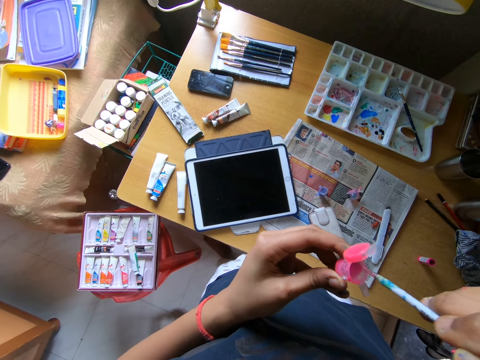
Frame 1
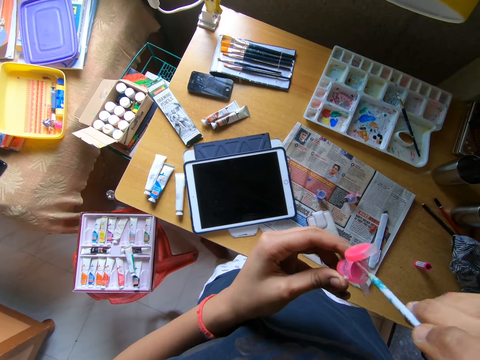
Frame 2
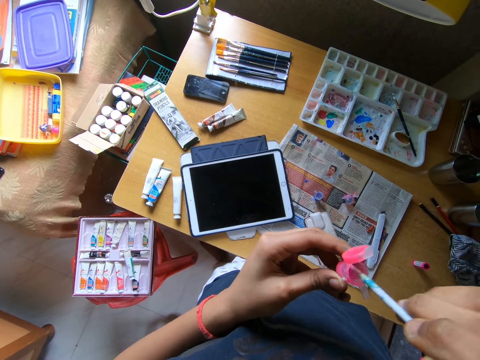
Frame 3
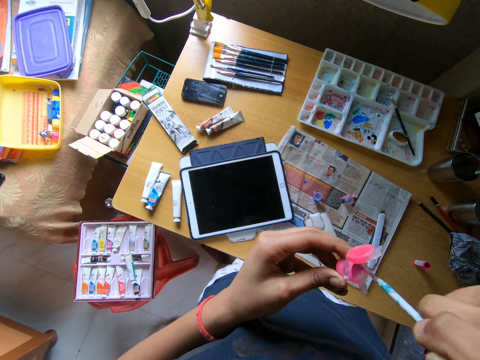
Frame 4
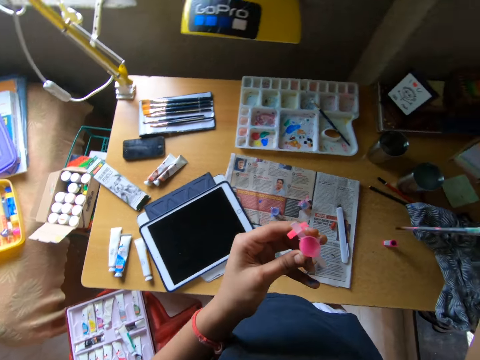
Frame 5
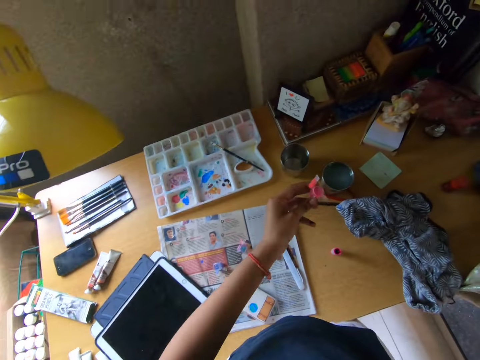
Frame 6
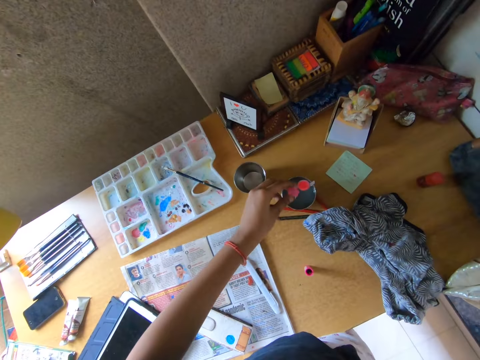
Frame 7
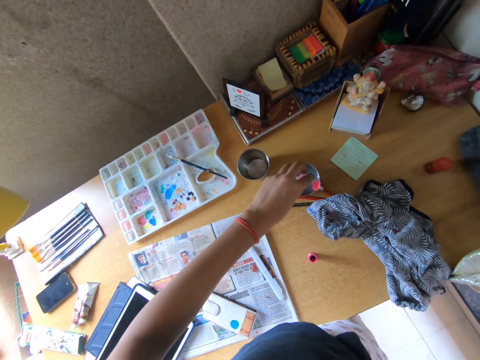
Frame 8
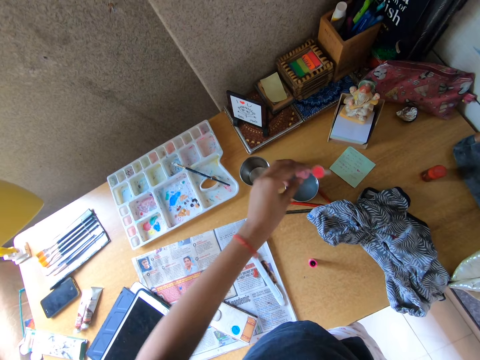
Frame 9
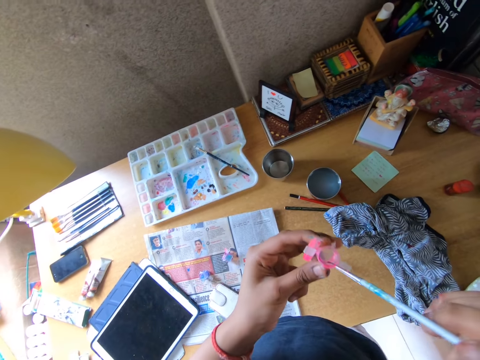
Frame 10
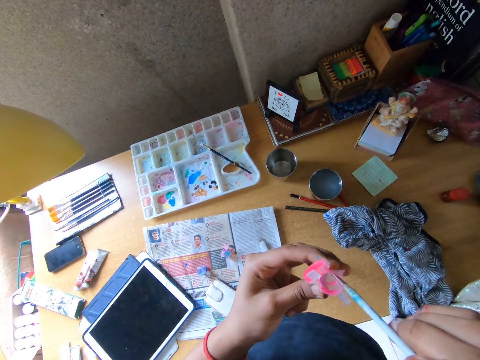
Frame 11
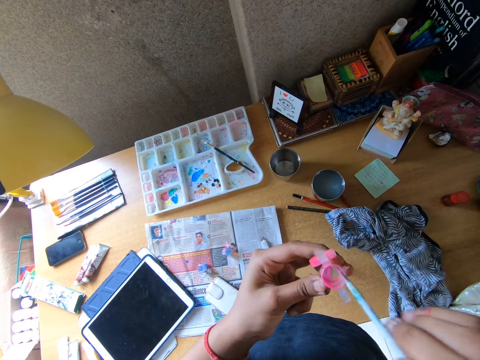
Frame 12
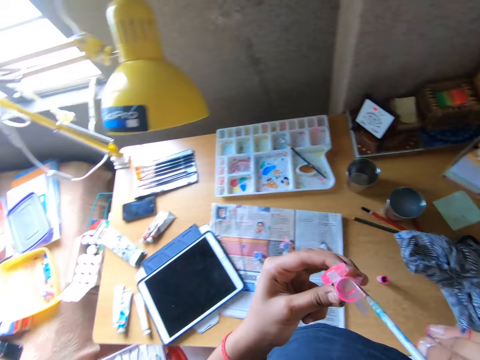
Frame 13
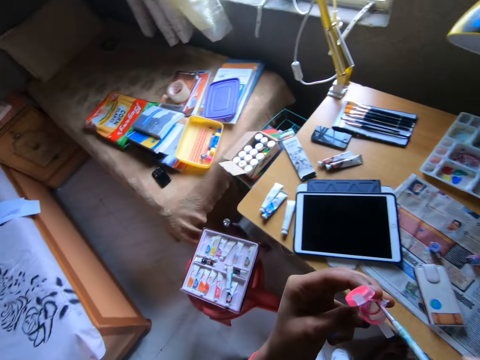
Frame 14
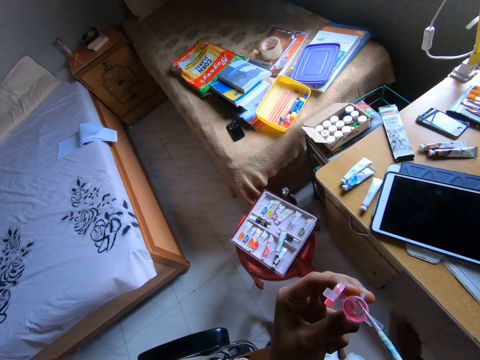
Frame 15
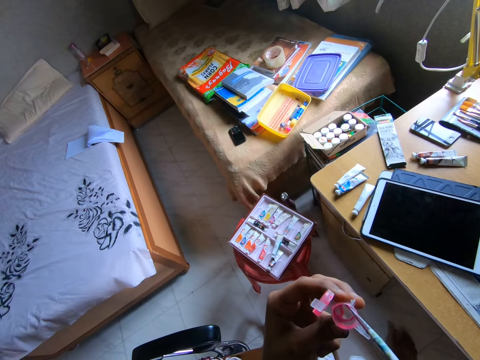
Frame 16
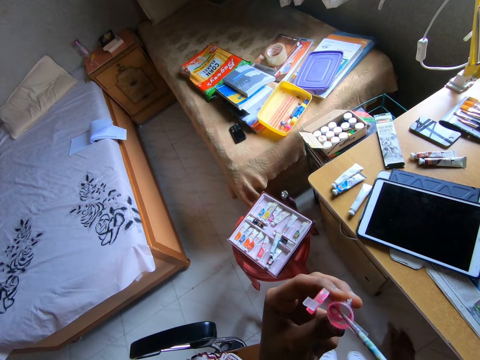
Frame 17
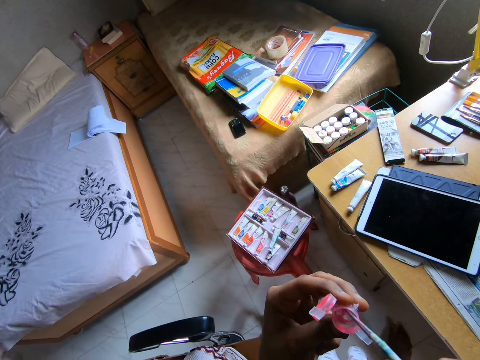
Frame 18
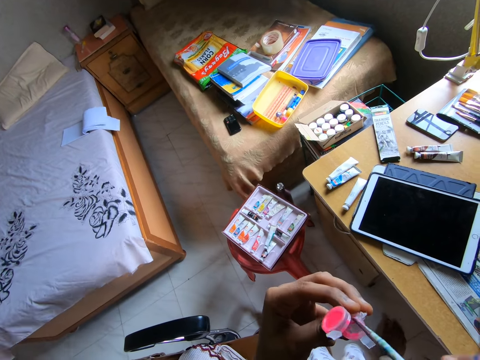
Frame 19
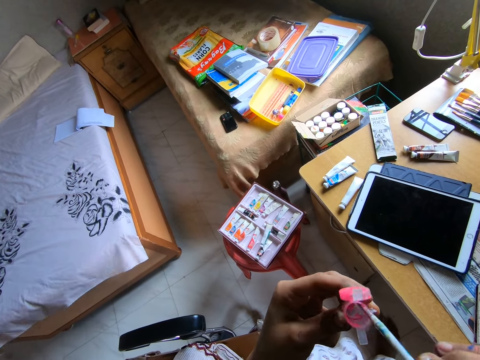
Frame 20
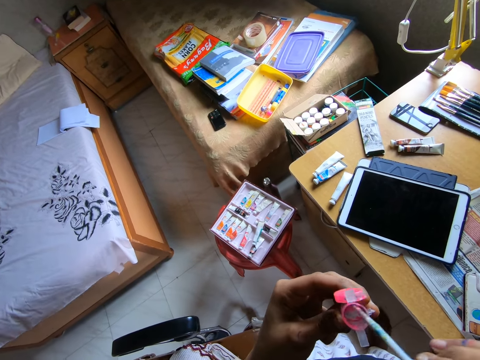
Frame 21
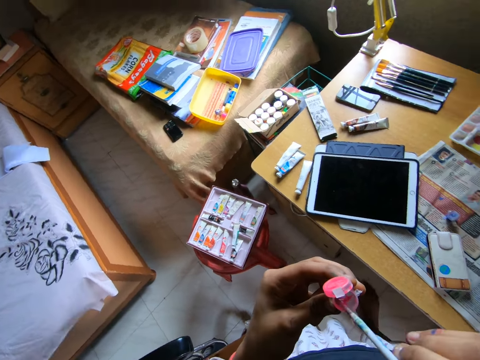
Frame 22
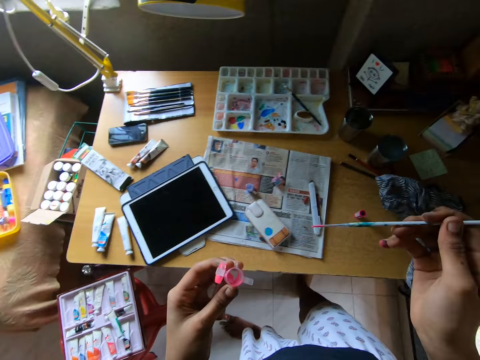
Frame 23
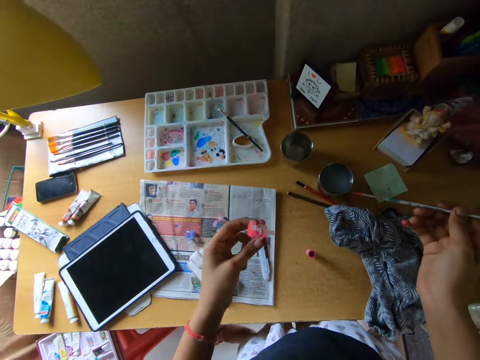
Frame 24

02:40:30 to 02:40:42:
The camera wearer rinses a paint bottle in a mug. She pours the water from the paint container to the cup on the table with her left hand. She cleans the paint container with a paintbrush in her right hand. She looks around a room. She cleans the paint bottle with the paint brush.

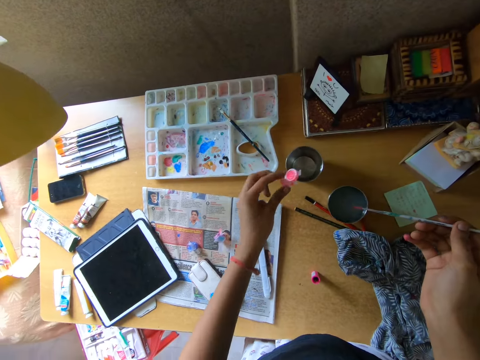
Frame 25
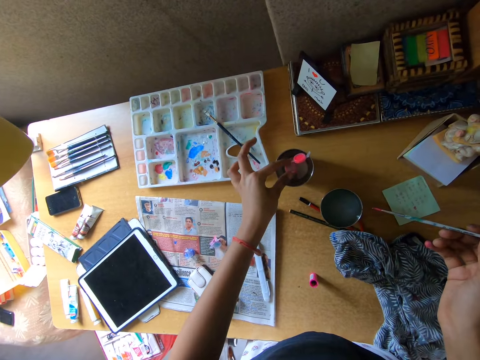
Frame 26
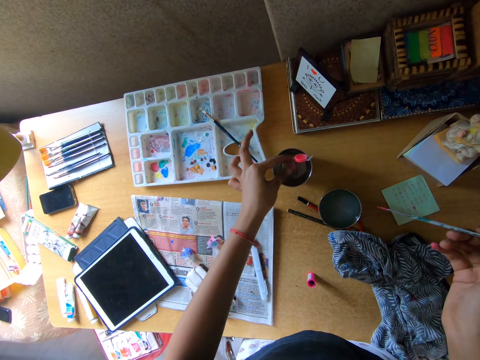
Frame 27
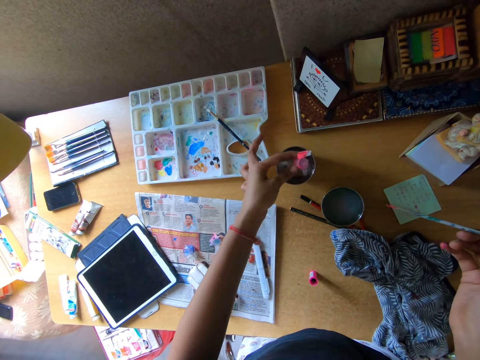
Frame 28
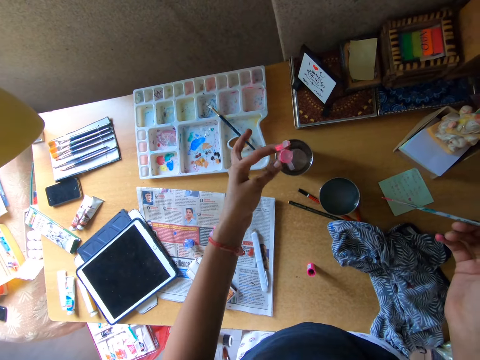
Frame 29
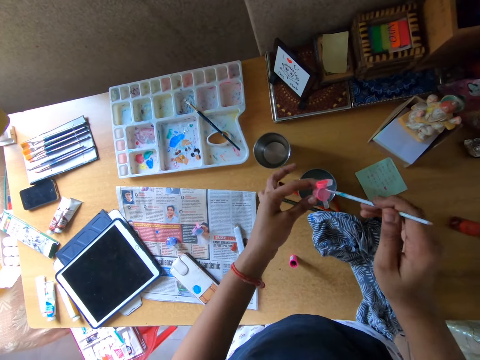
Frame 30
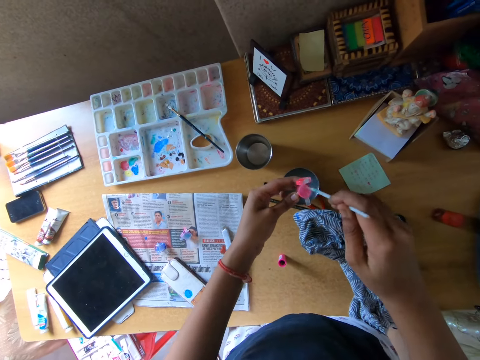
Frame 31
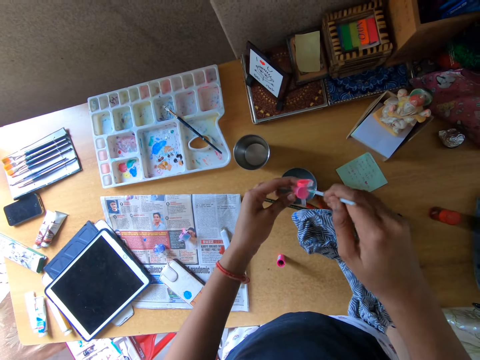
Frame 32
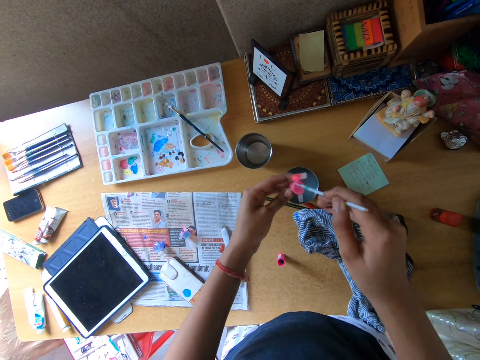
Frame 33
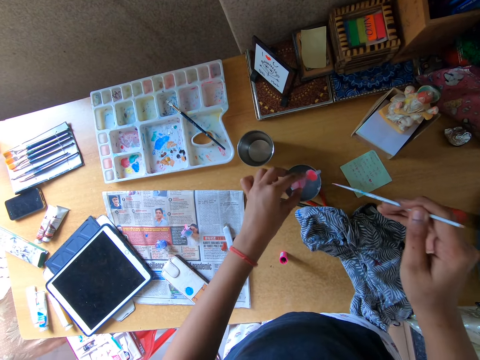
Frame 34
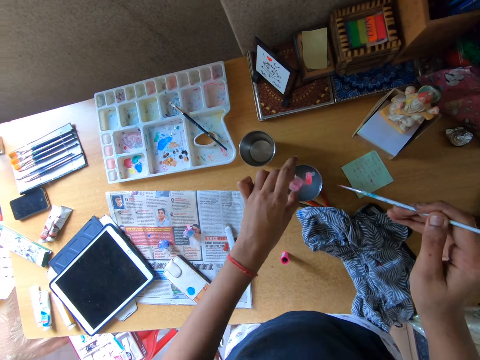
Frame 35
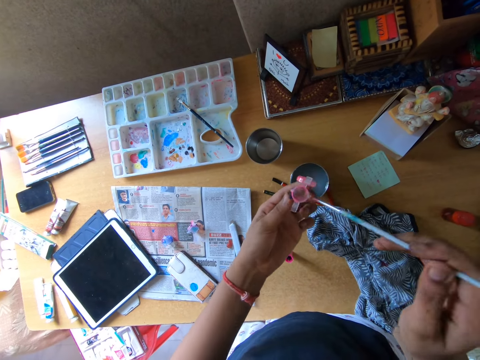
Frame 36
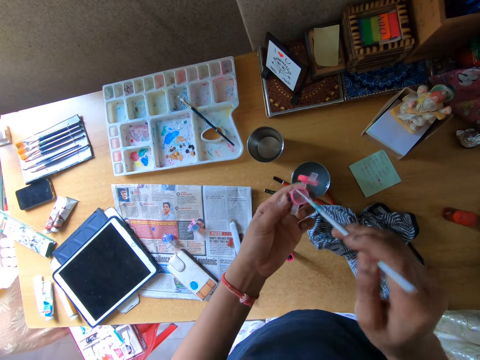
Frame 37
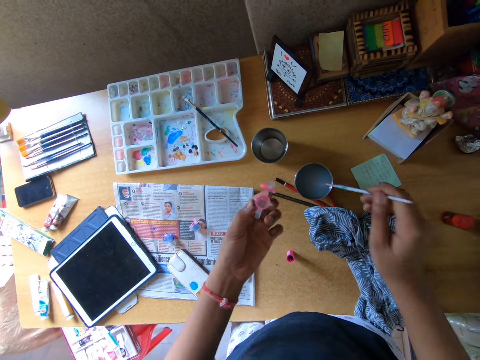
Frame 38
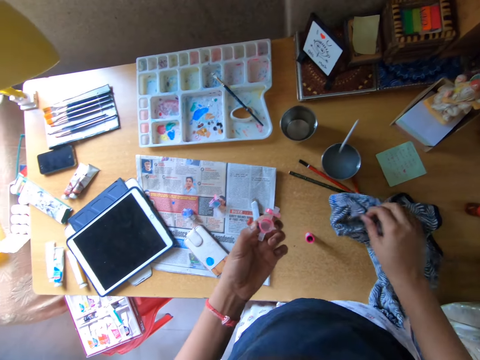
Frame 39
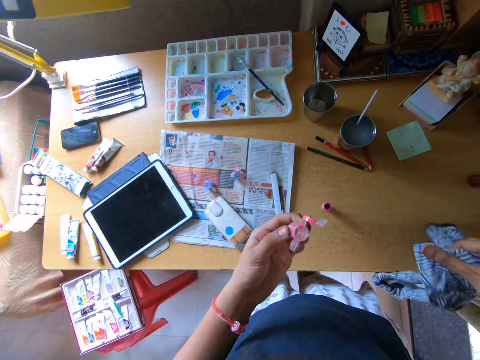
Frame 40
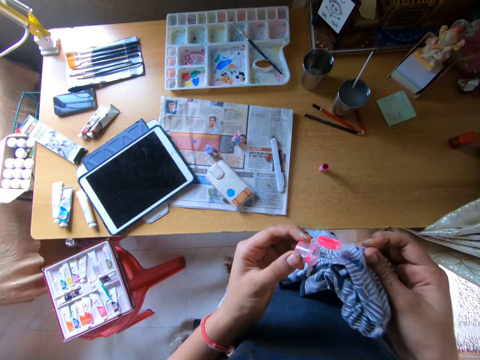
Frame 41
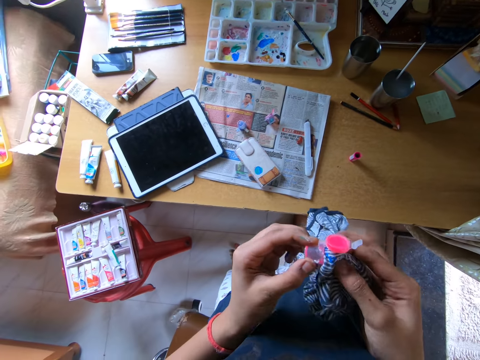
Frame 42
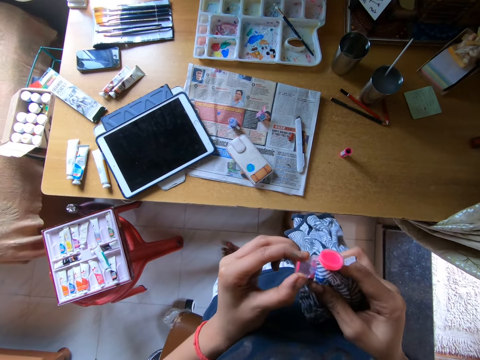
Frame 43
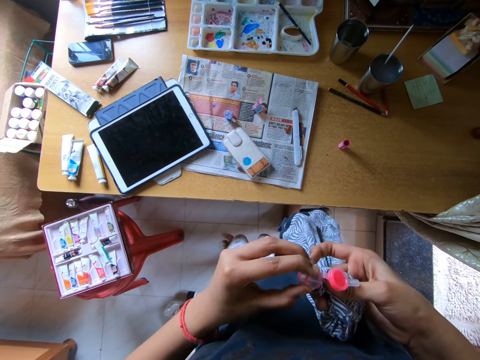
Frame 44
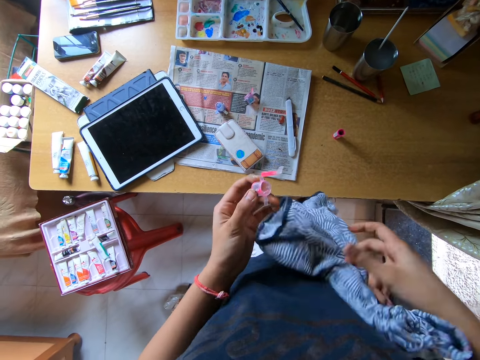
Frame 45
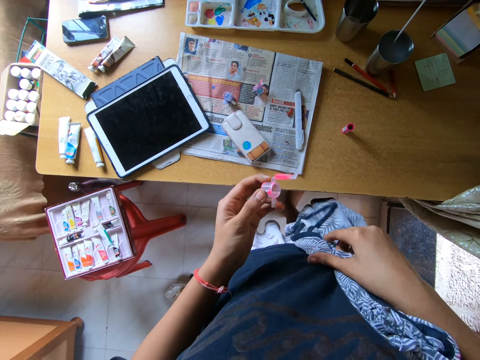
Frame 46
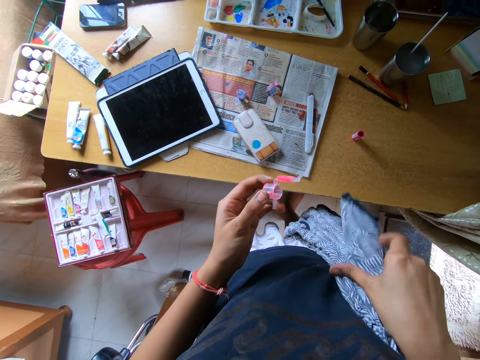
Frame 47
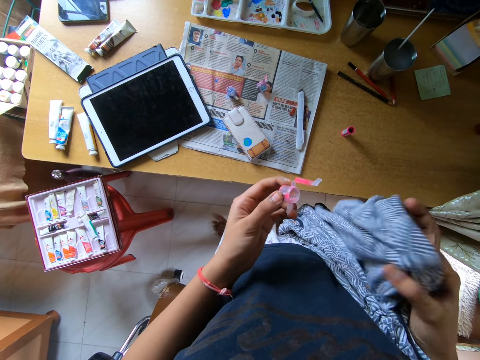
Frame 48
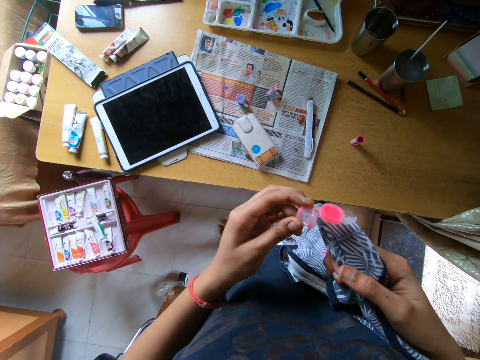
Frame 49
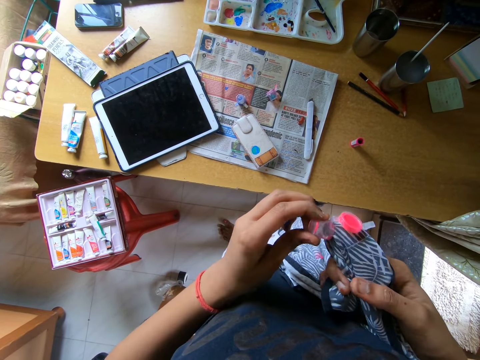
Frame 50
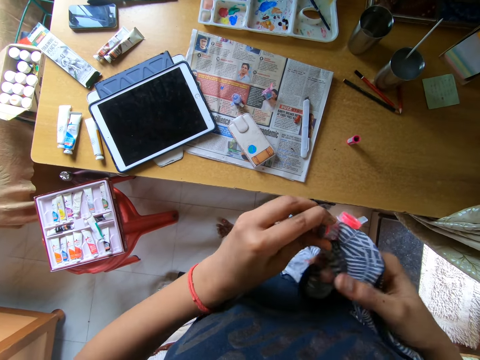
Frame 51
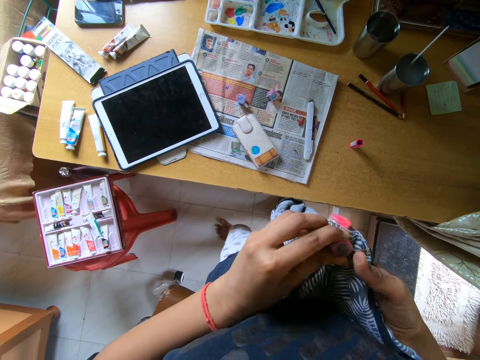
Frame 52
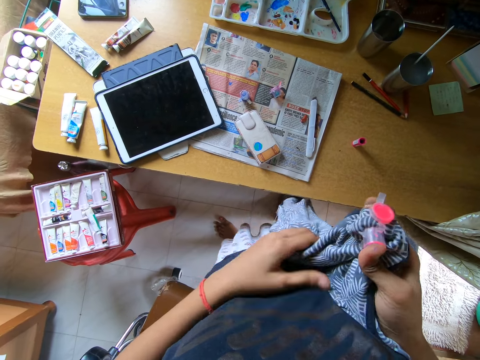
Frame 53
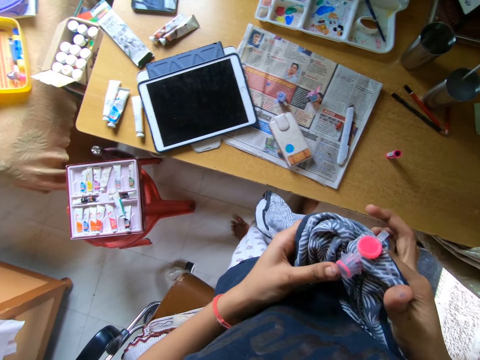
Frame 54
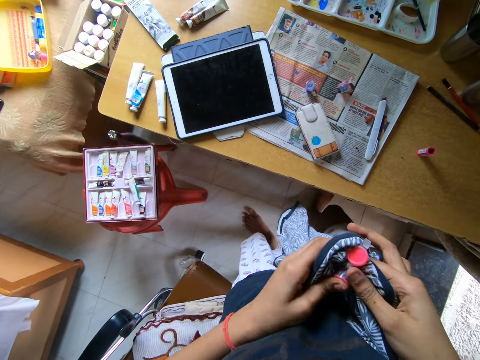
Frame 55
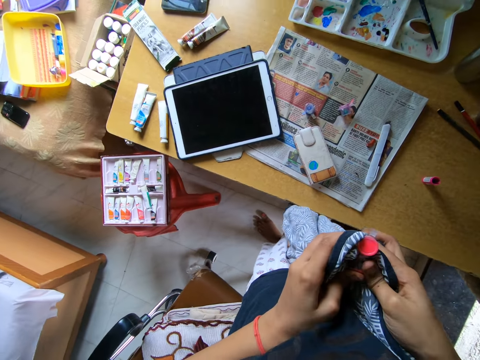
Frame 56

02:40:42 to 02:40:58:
The camera wearer takes water from the cup on the table with a paint container or paint bottle in her left hand. She cleans the paint bottle with a paint brush. She mixes the water in the paint container with the paintbrush in her right hand. She pours the water from the paint container to the cup on the table with her left hand. She cleans the paint container with the paintbrush in her right hand. She drops the paintbrush in the cup on the table with her right hand. She carries the cloth on the table with her right hand. She cleans the paint container with the cloth in her right hand. She adjusts the piece of cloth with her hand. She wipes the paint bottle with the piece of cloth.
